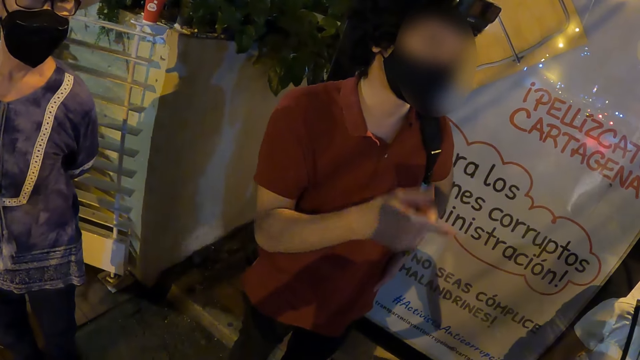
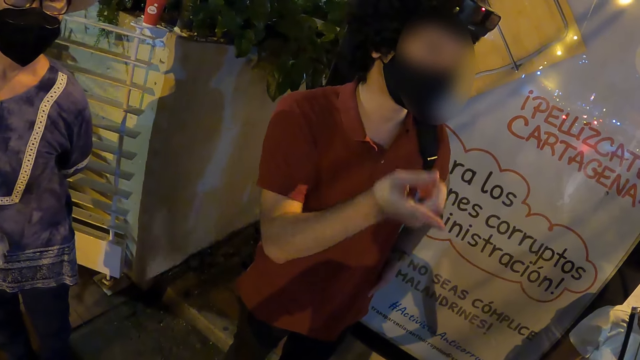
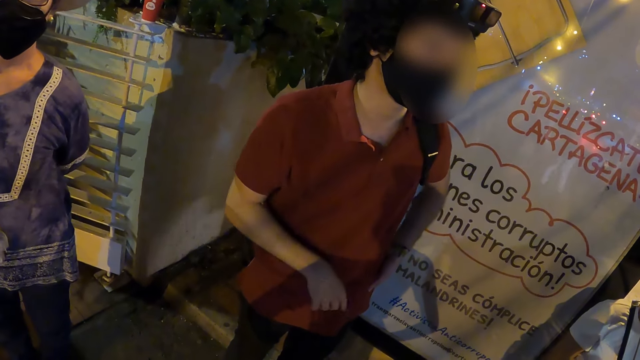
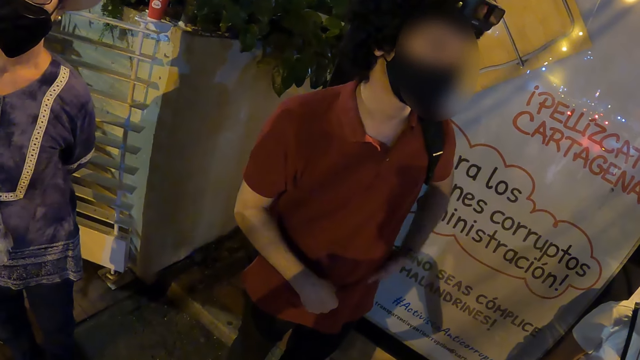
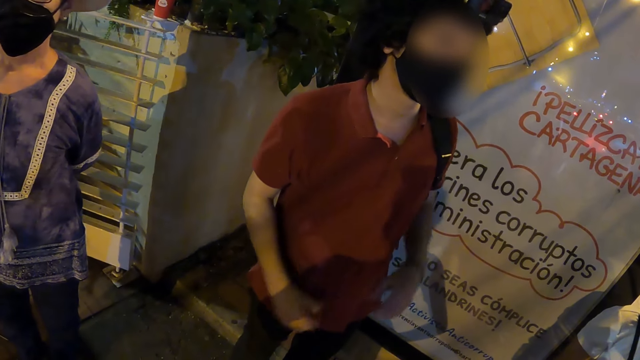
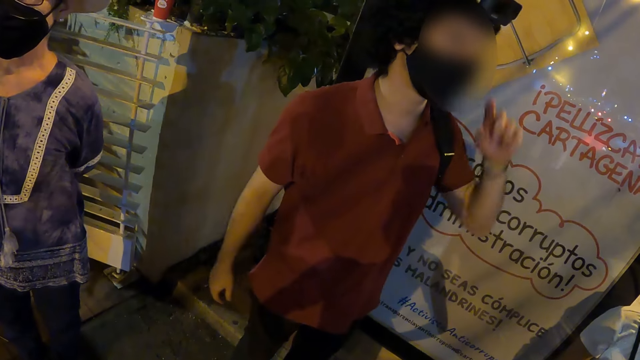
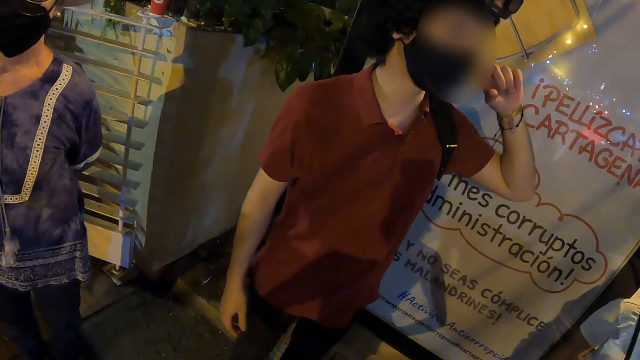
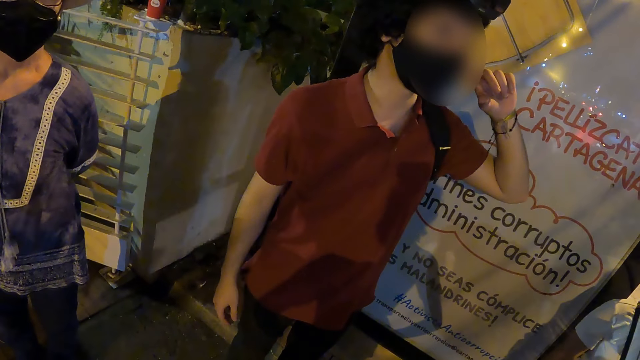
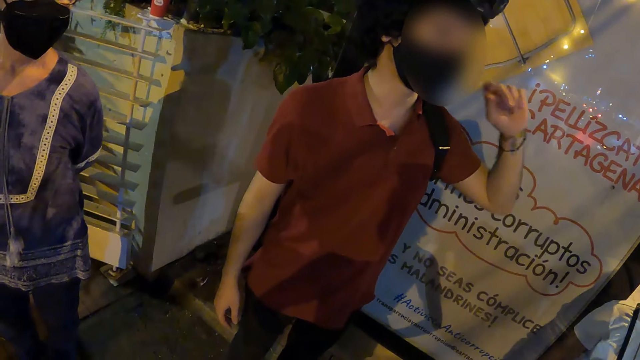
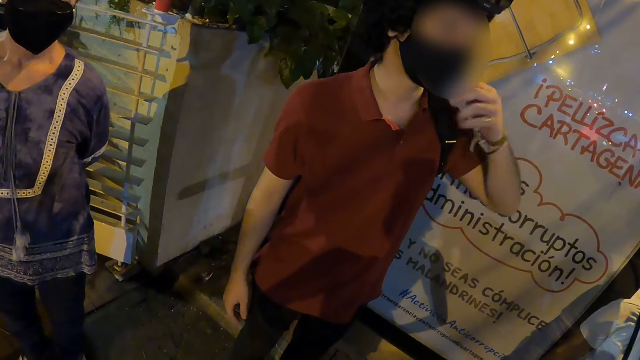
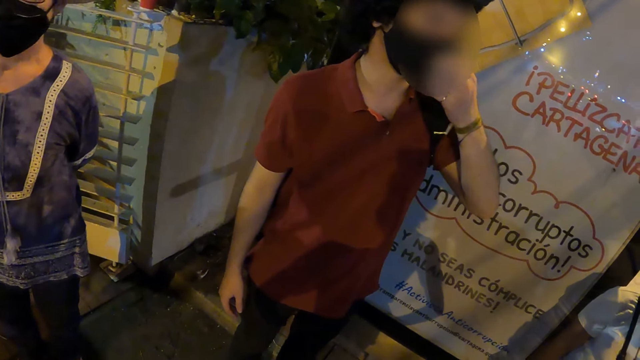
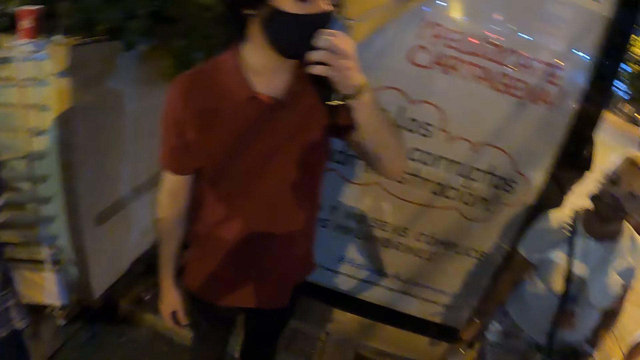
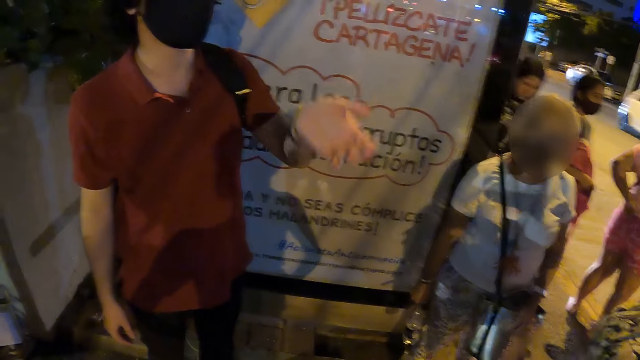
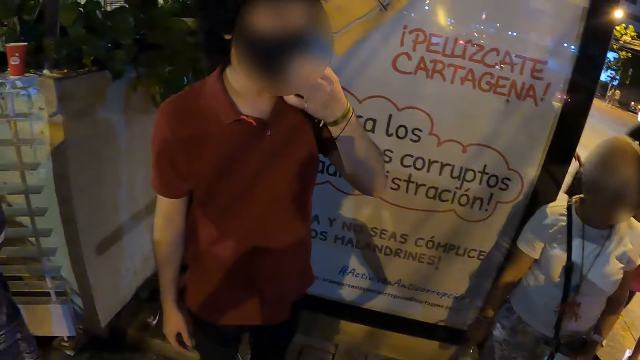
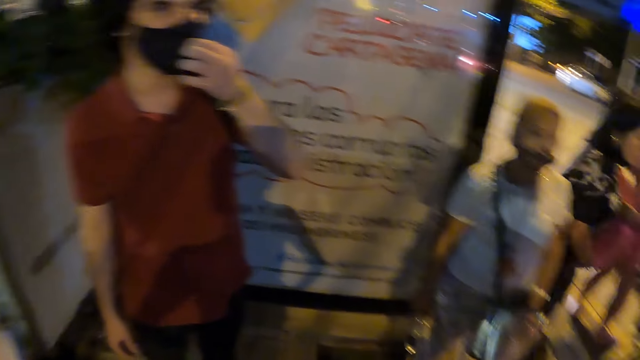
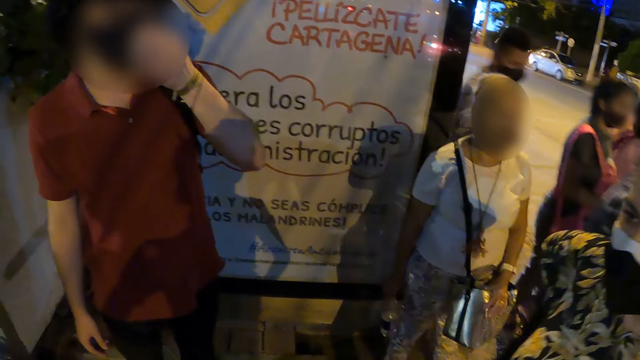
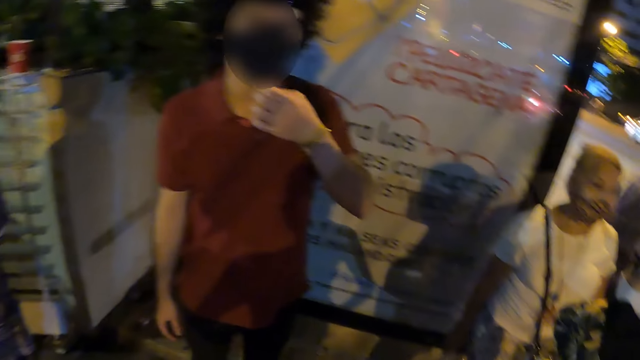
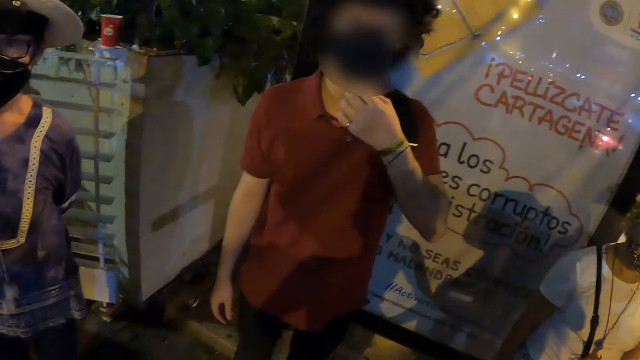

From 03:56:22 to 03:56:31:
A person points a right hand finger. The person stares at the camera wearer, lifts the left hand up, and touches the face with the left hand. The camera wearer looks at the person. The person grabs the face mask with the left hand and waves the left hand. The person grabs the face mask with the left hand.

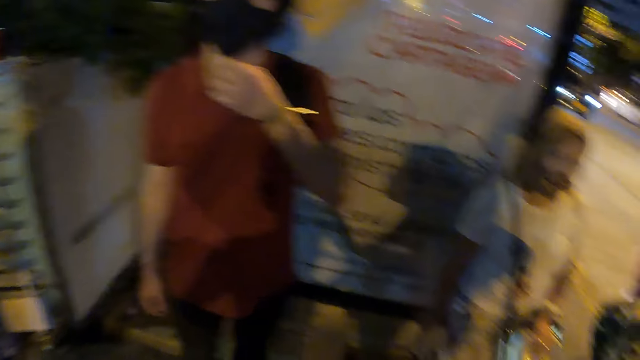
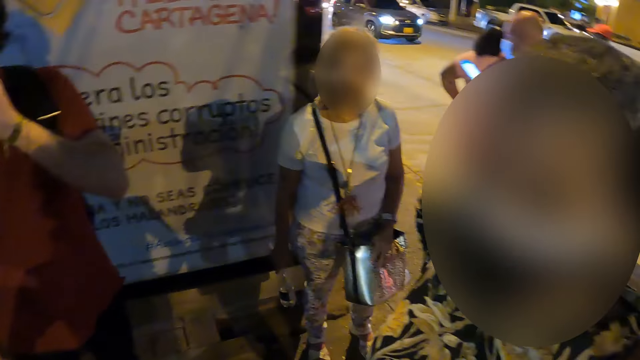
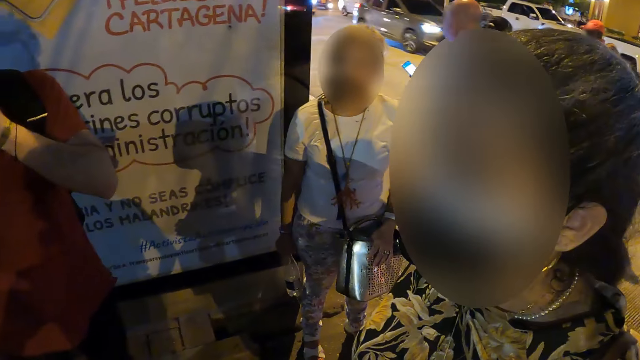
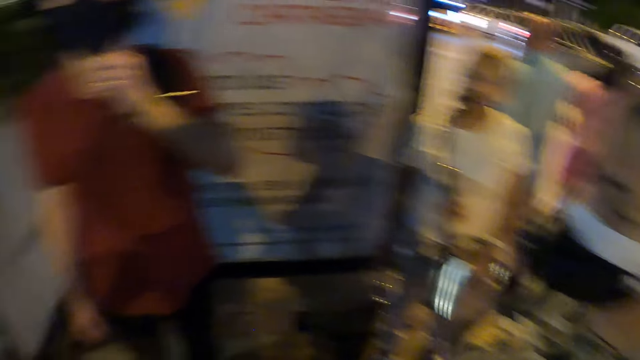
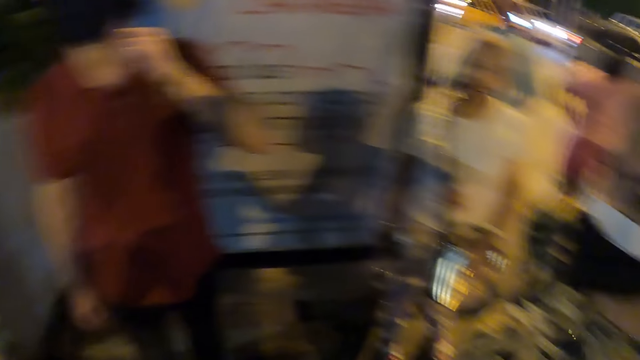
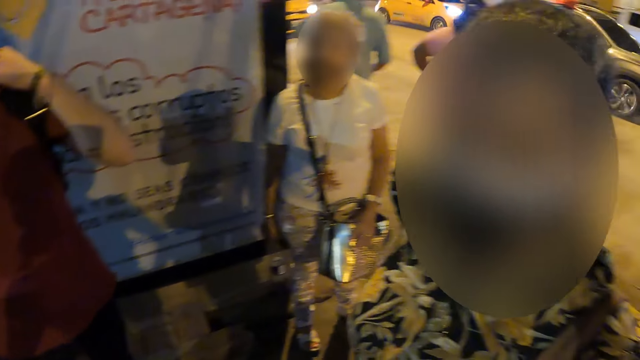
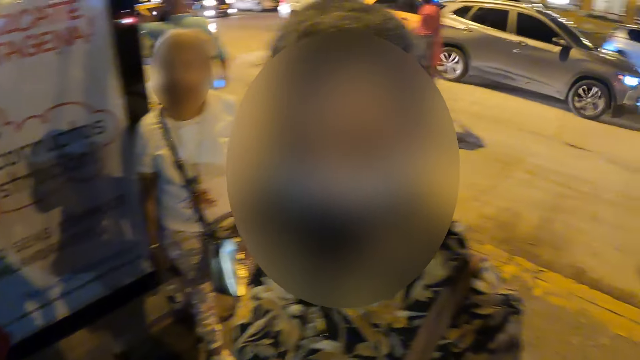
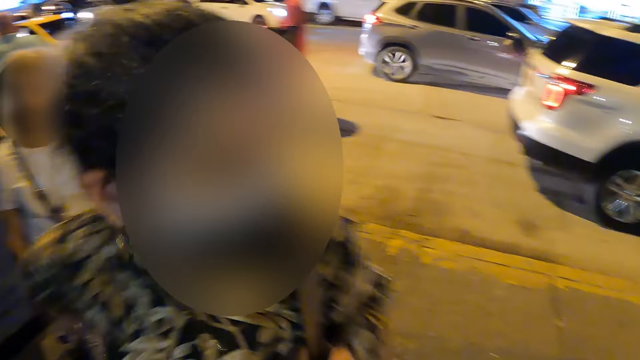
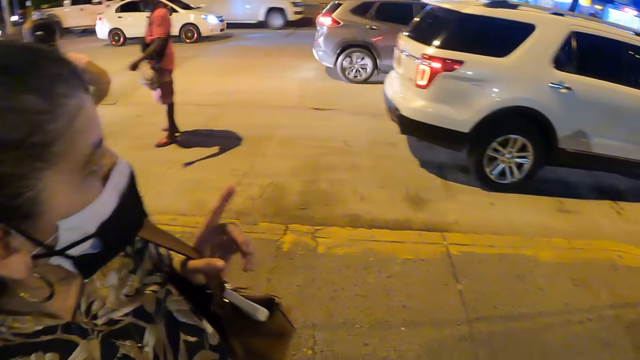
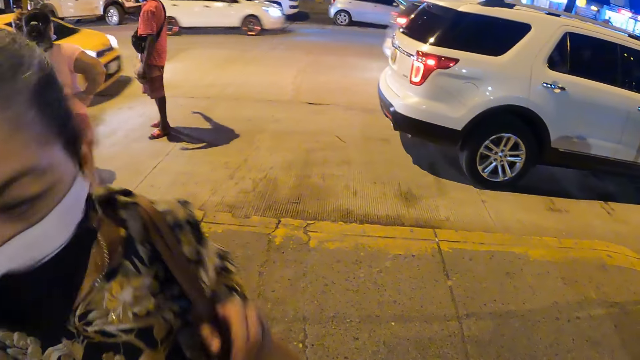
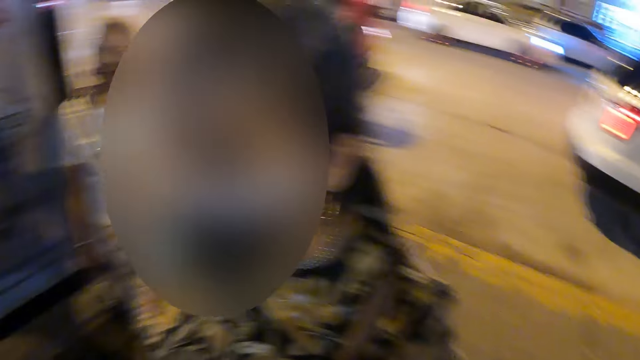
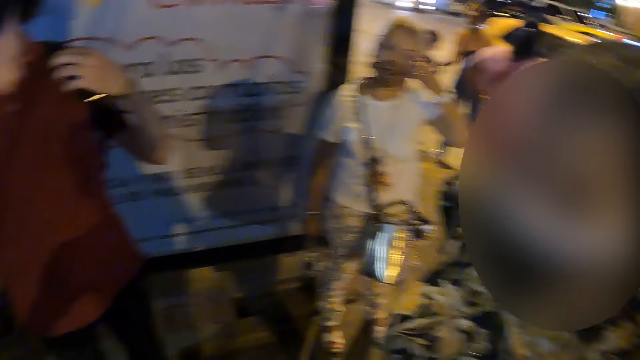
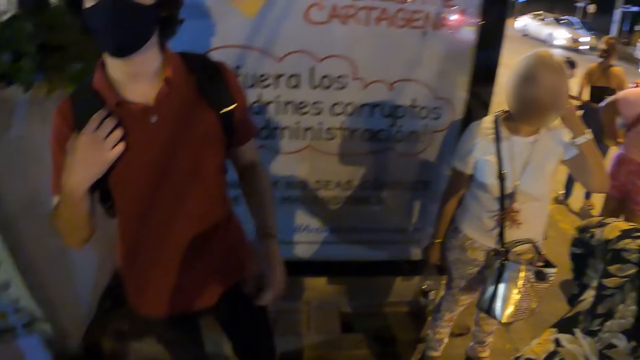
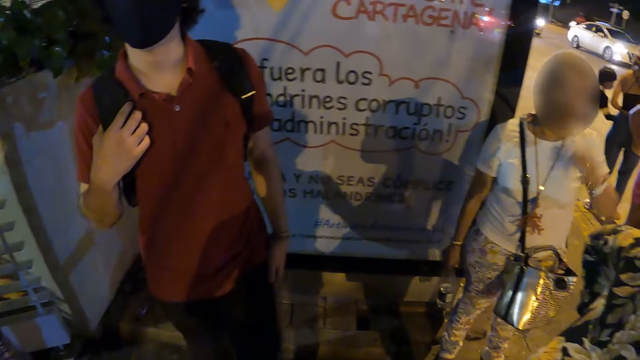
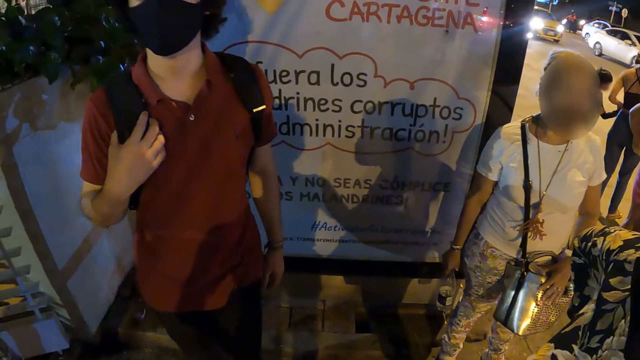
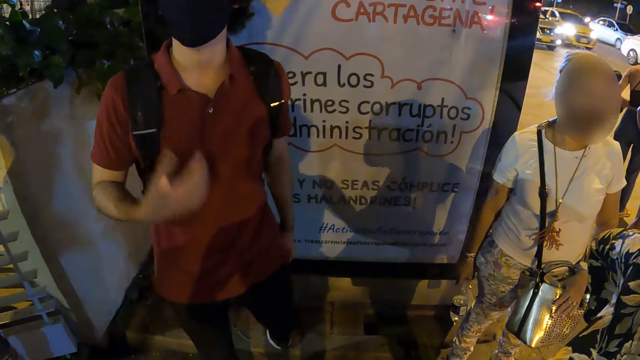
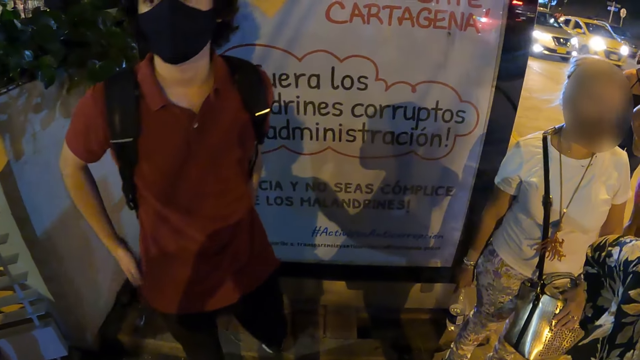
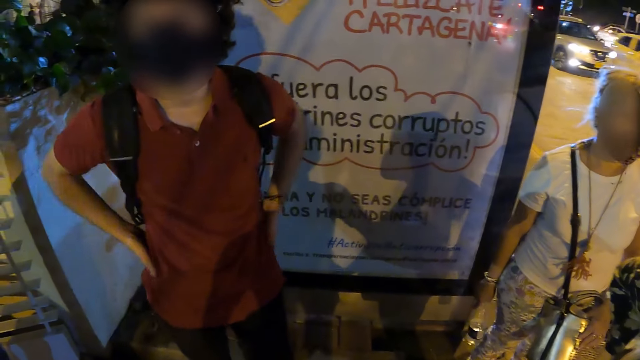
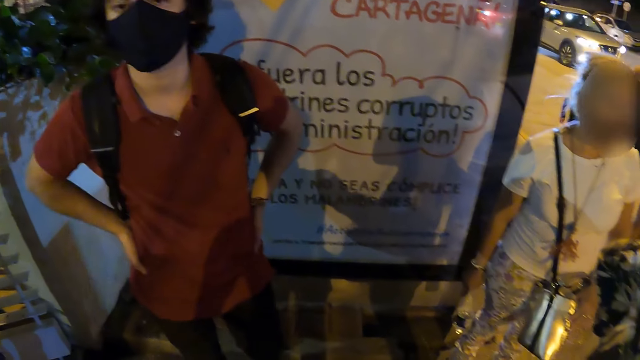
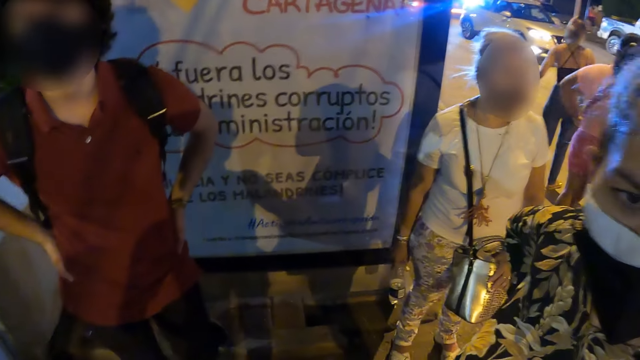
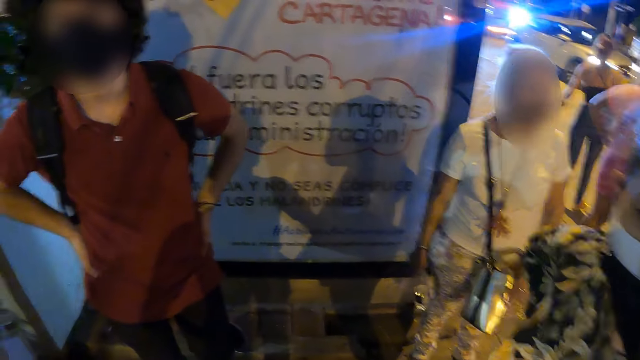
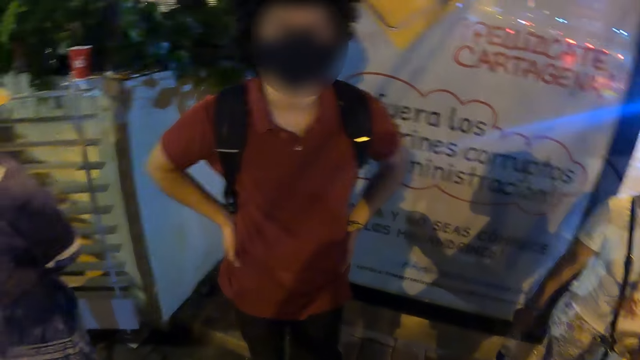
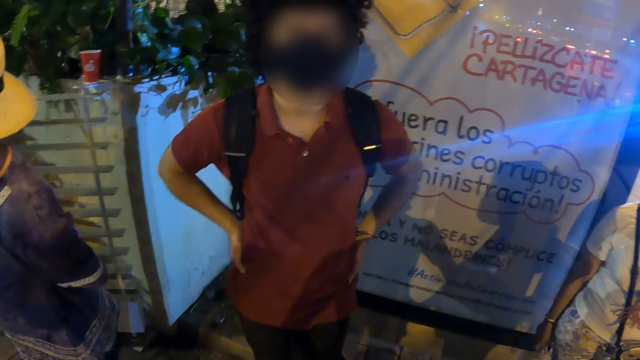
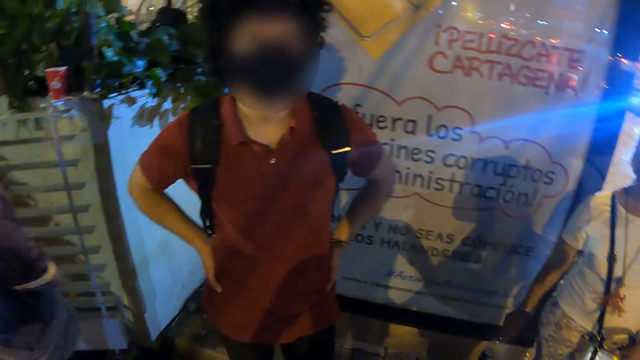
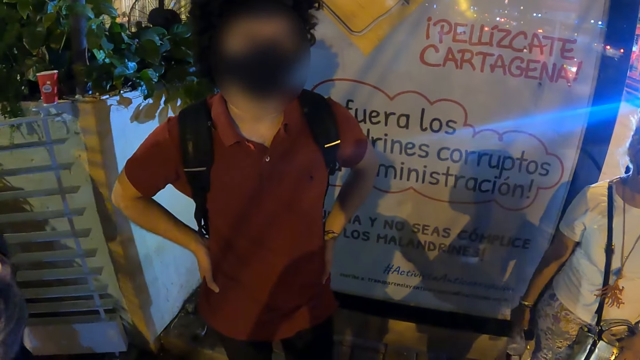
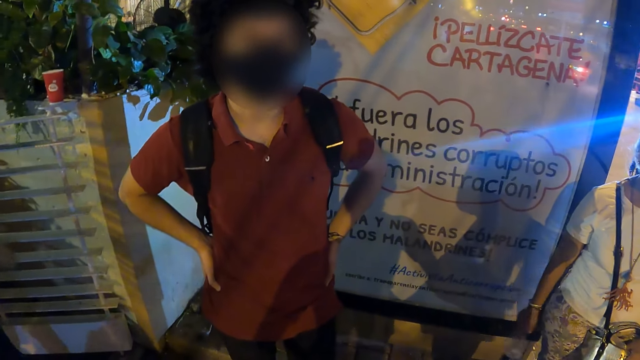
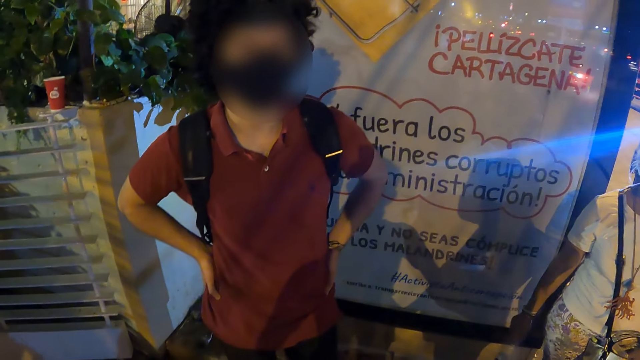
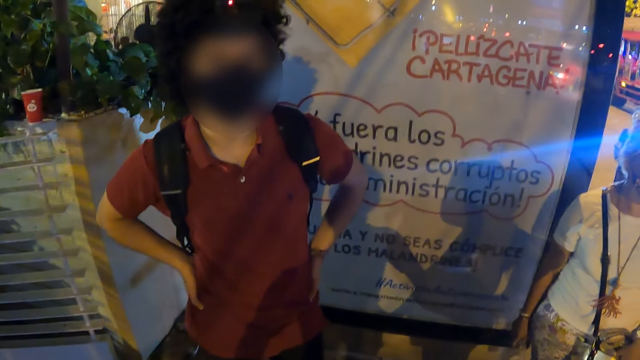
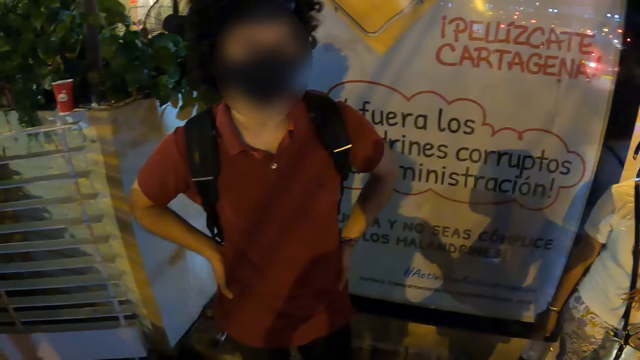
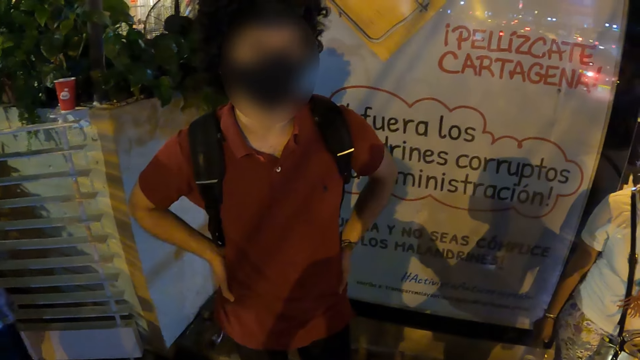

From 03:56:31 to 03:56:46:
The camera wearer stares around. They look at a person. A lady stares at the camera wearer. The lady points a left hand finger. The camera wearer looks around. They look at another person. A person grabs the waist with both hands. The lady stares at the camera wearer. The camera wearer stares around. The person stares at the camera wearer.
